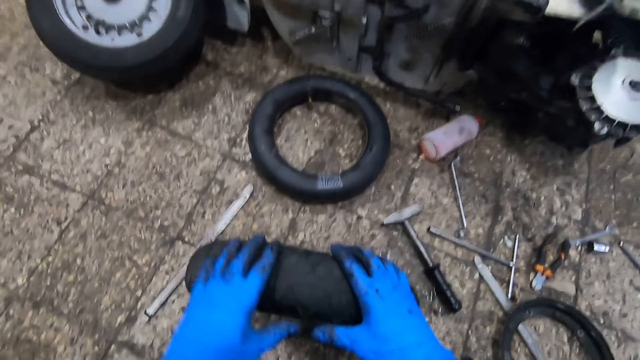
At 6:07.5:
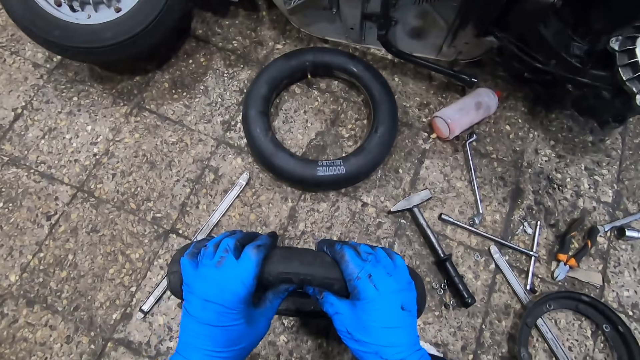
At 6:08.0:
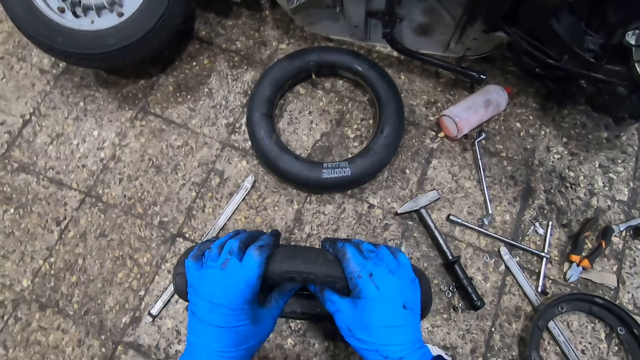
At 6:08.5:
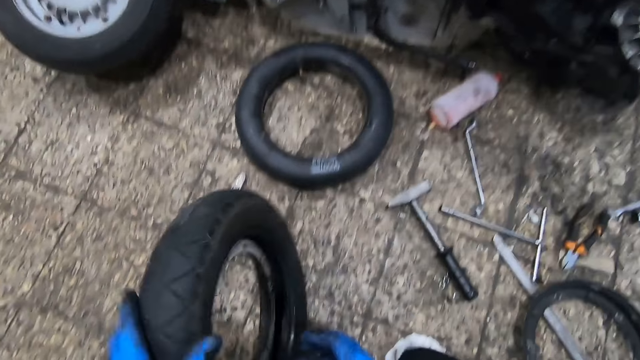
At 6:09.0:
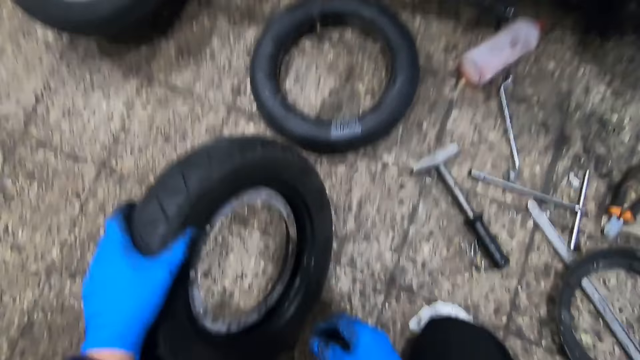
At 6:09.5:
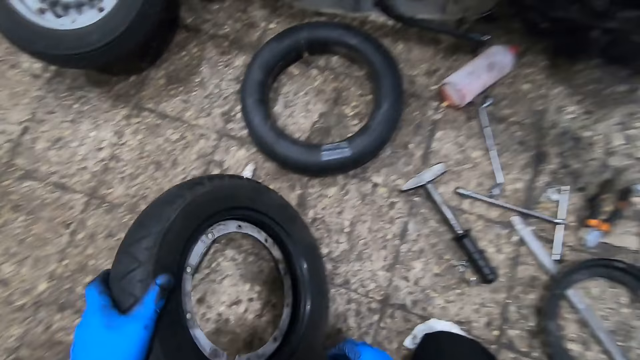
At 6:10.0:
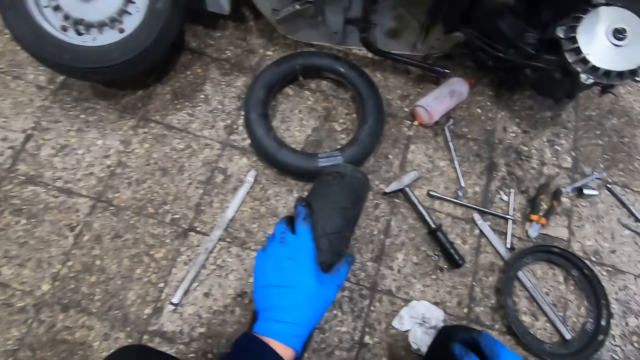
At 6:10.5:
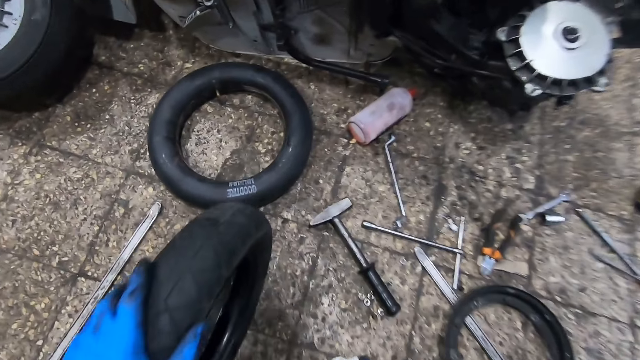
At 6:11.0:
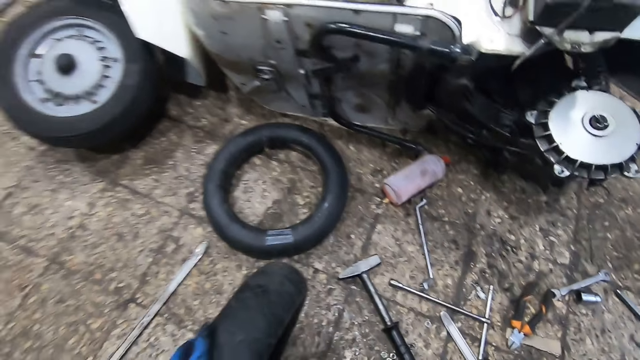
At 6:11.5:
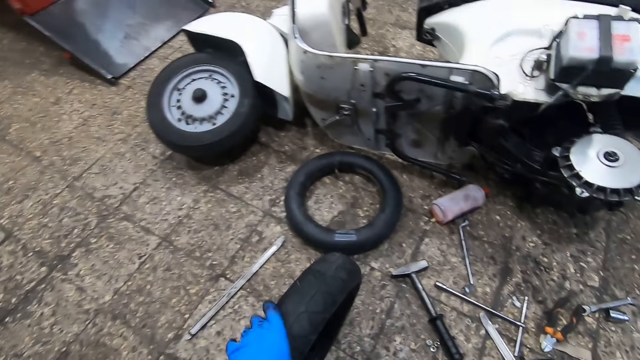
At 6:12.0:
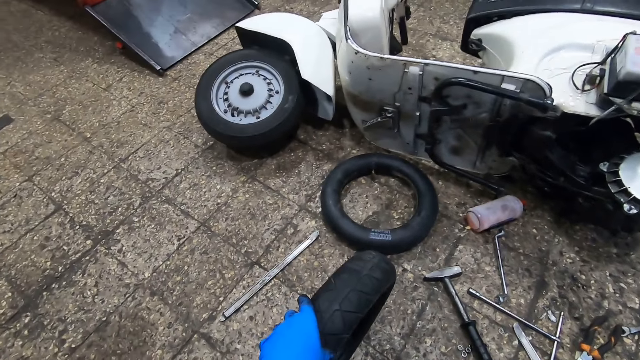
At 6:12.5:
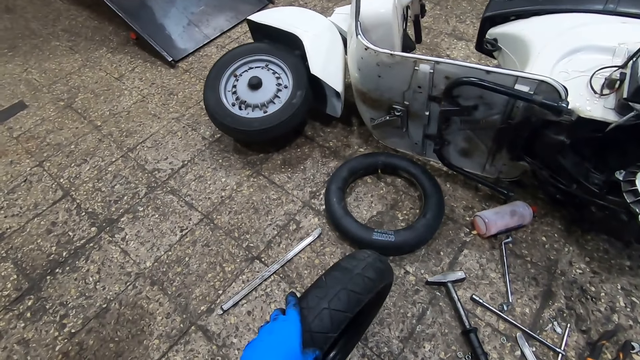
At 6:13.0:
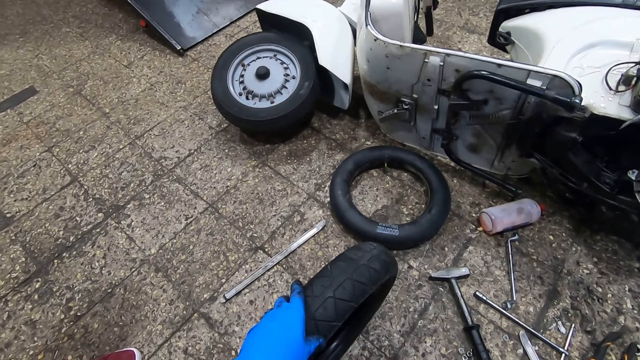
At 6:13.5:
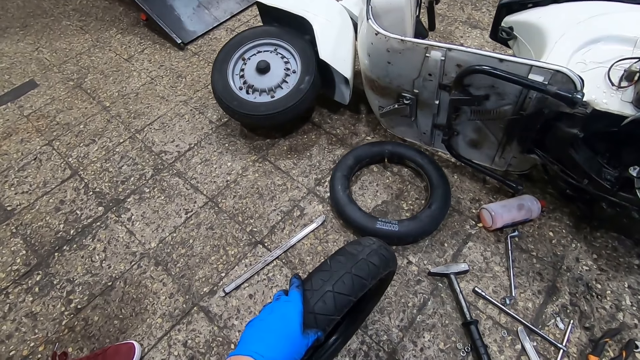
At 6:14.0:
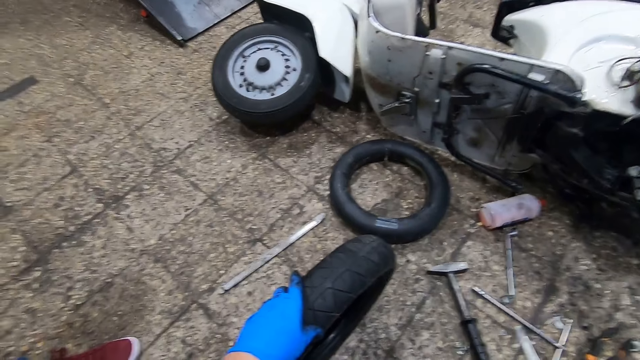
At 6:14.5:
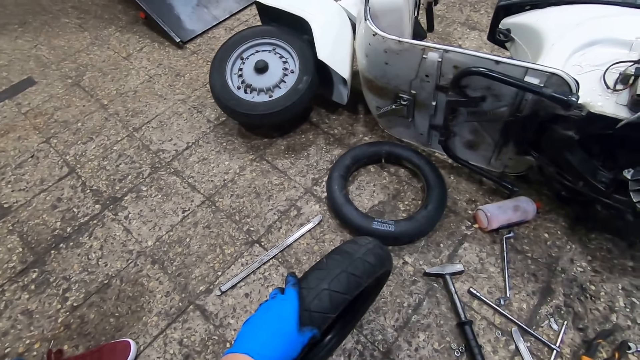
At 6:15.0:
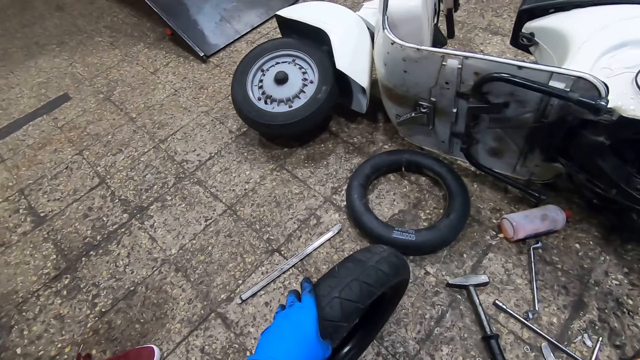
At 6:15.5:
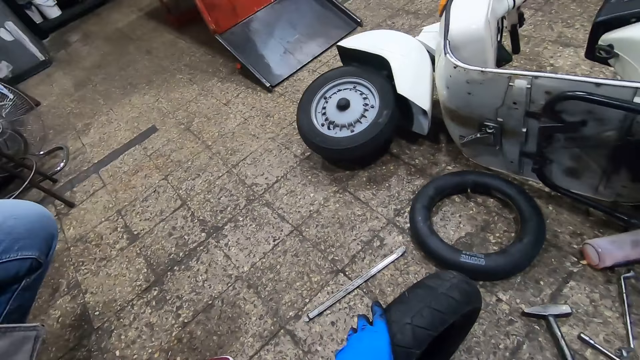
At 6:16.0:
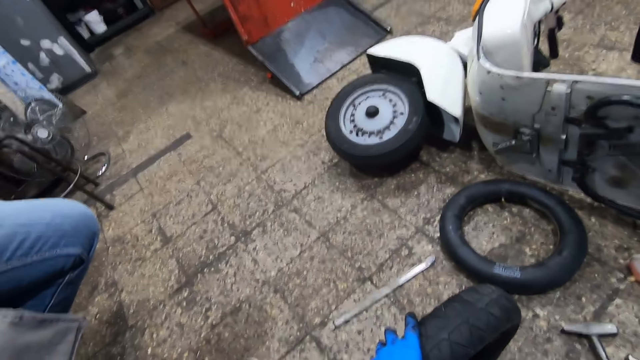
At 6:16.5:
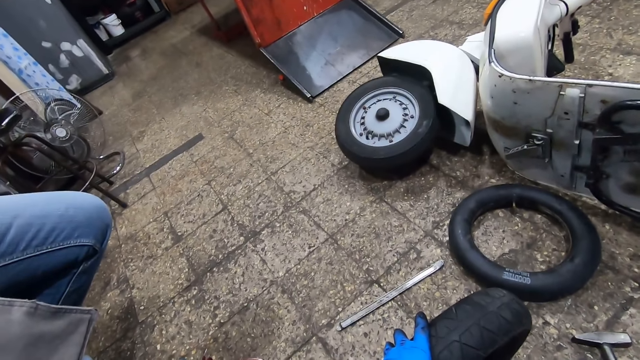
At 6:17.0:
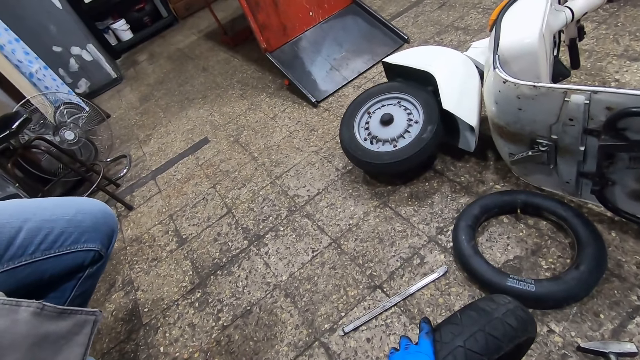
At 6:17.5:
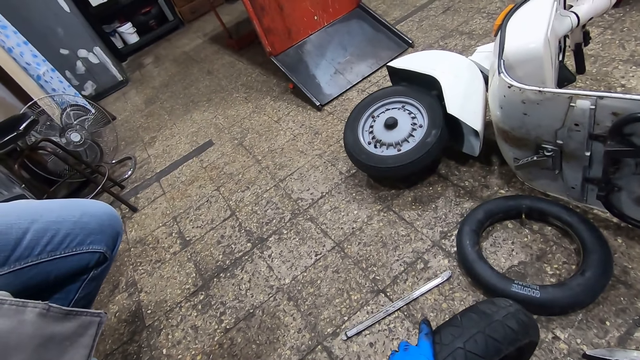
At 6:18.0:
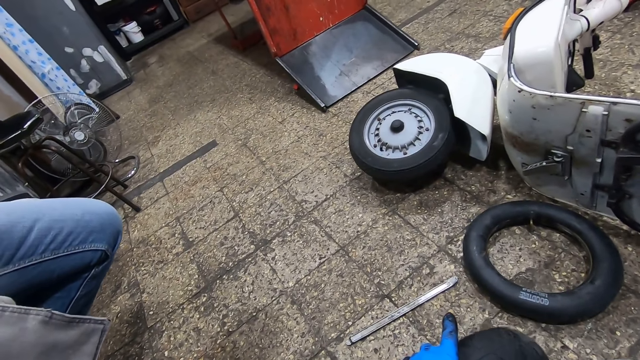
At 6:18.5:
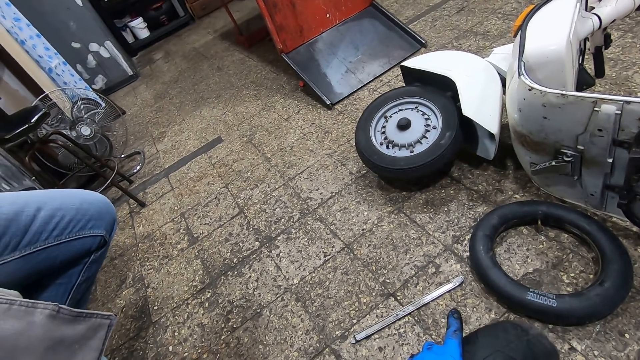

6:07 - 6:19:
The camera wearer places the tire on the floor. He presses the tire with both hands. He adjusts the tire. He touches a white piece of cloth on the floor with his right hand. He looks around the workshop.

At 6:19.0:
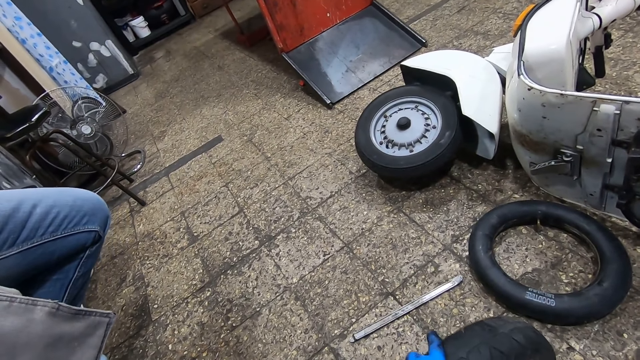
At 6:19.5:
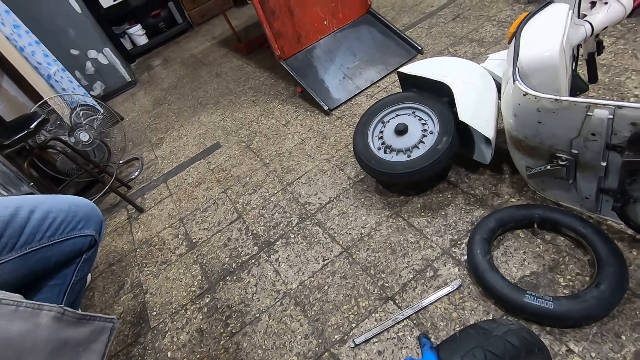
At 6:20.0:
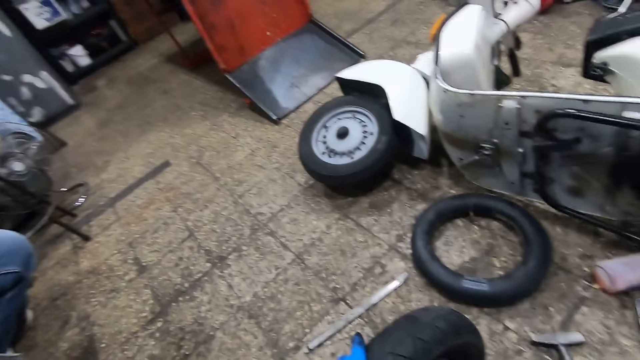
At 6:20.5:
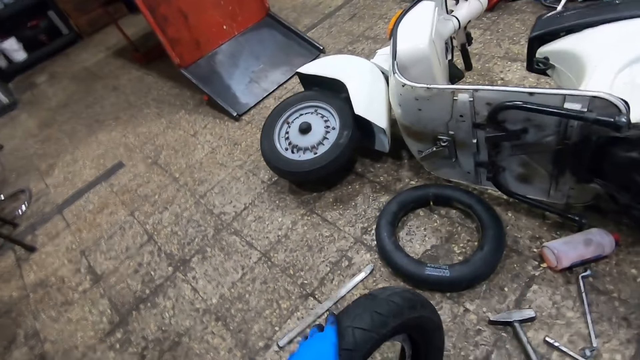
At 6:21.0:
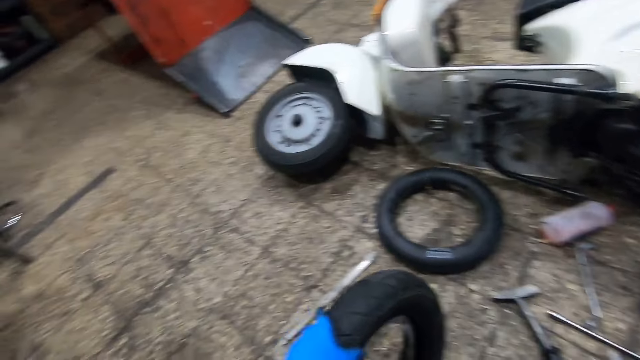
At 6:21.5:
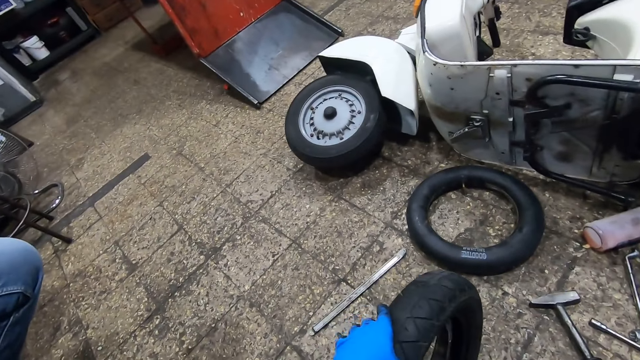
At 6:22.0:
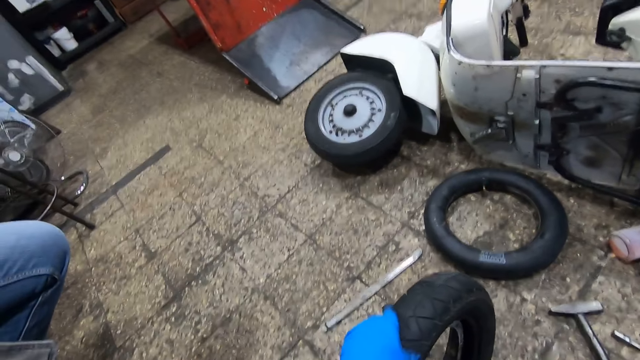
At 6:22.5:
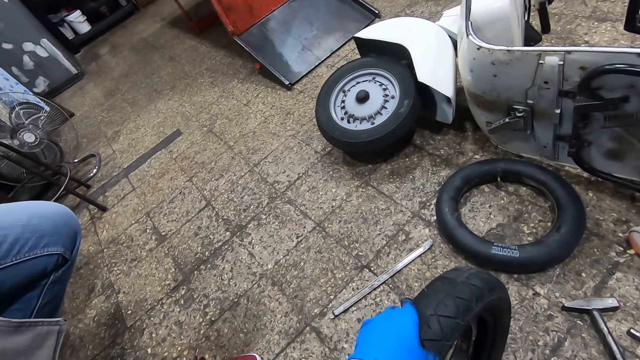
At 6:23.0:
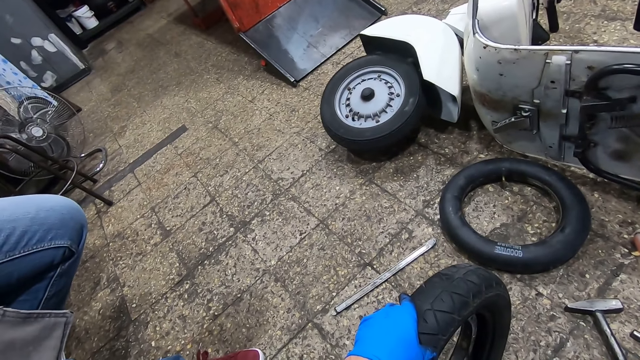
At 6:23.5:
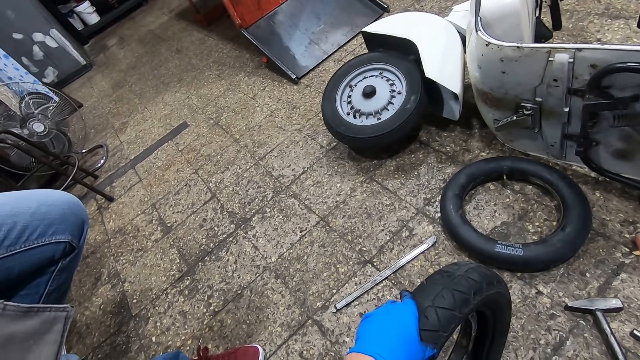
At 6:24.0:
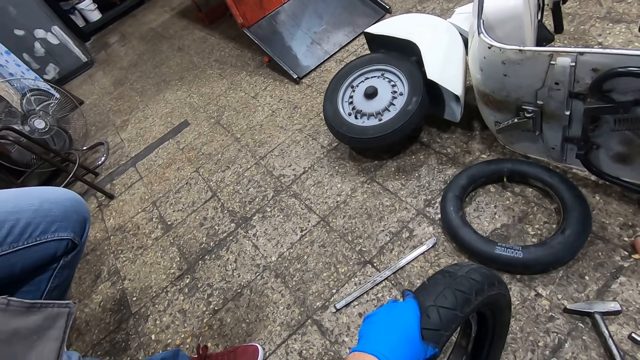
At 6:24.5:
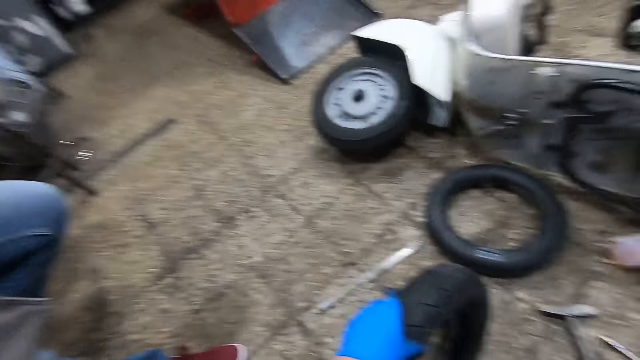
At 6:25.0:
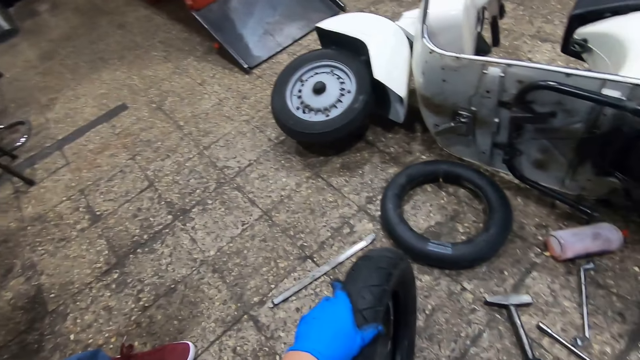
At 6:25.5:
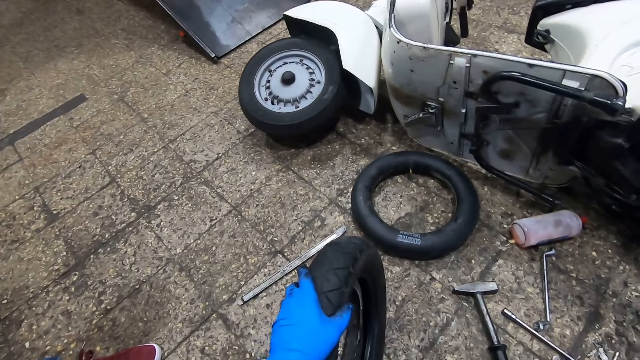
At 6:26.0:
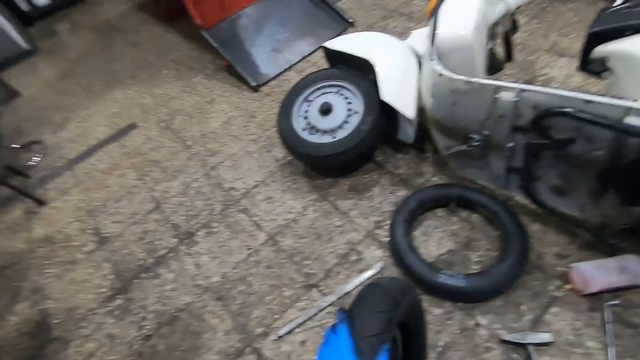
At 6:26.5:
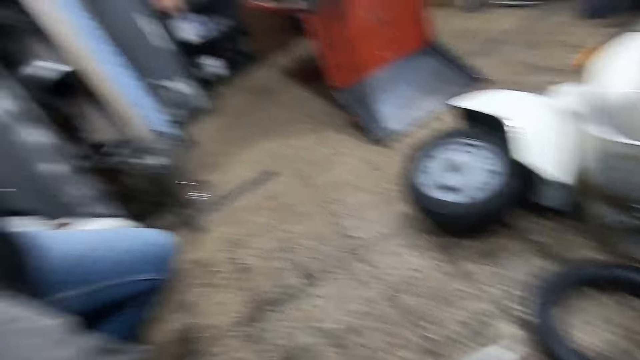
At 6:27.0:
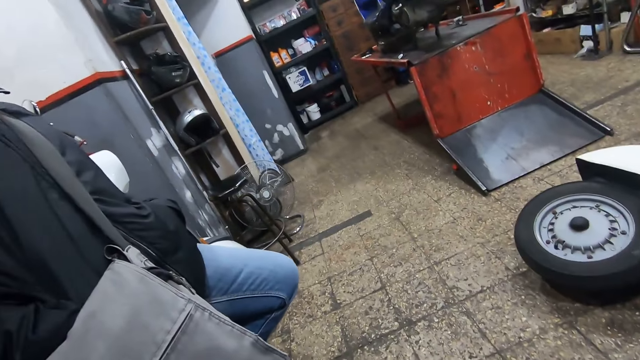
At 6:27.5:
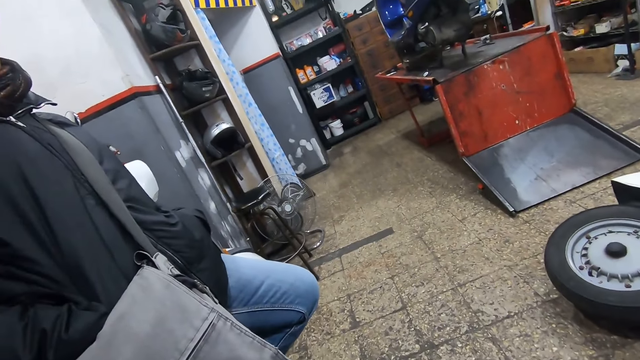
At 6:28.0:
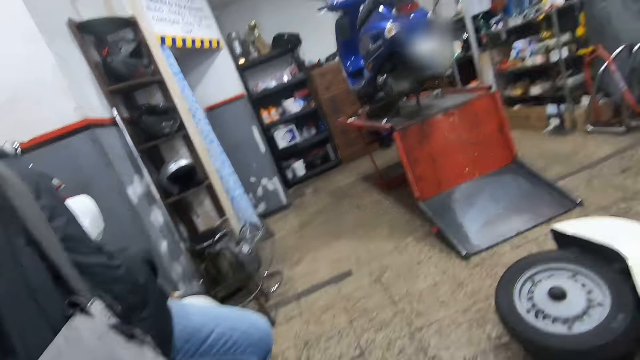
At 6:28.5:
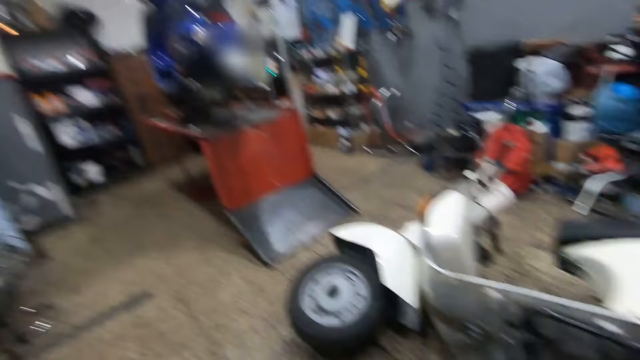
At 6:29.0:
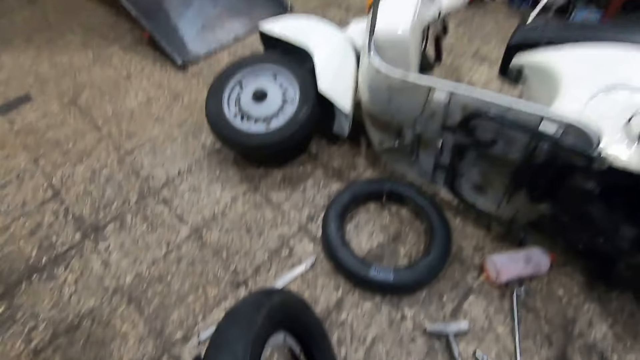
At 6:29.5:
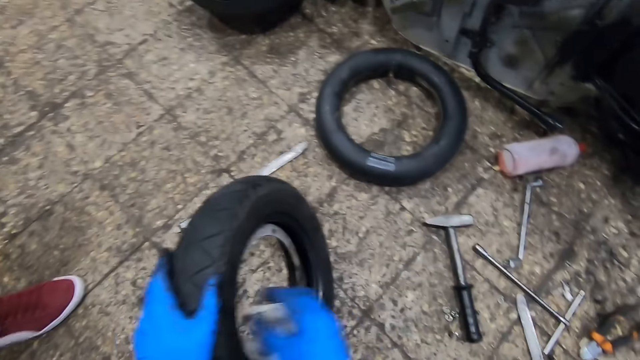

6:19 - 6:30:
The camera wearer interacts with the man.
